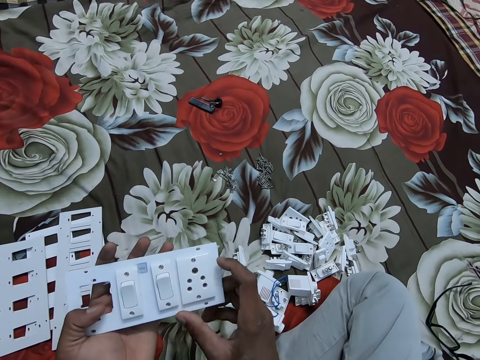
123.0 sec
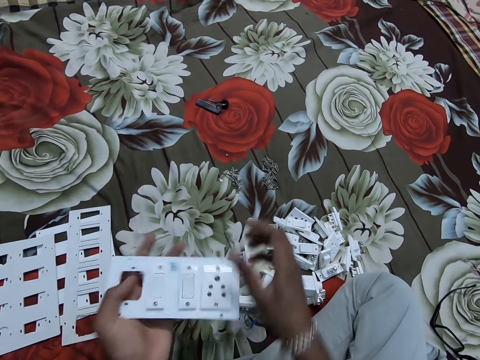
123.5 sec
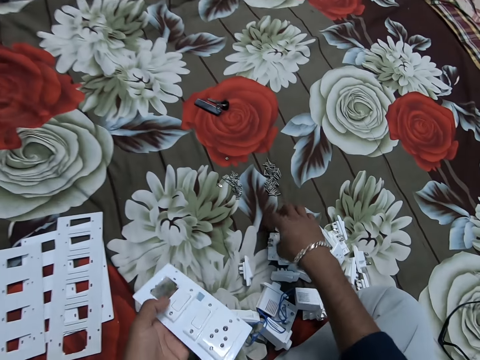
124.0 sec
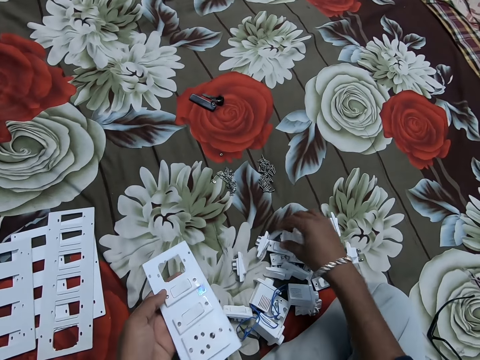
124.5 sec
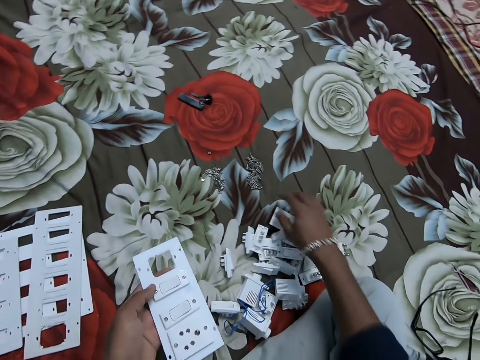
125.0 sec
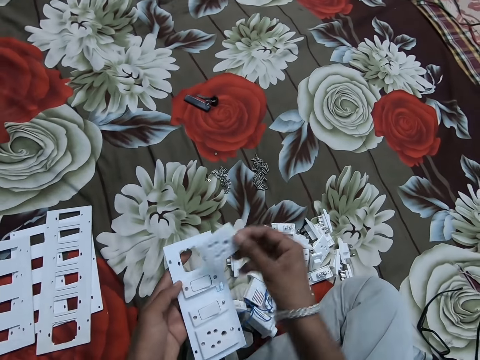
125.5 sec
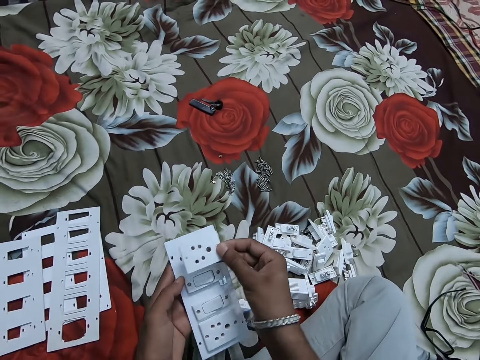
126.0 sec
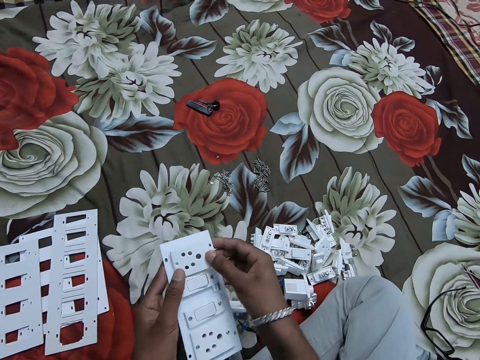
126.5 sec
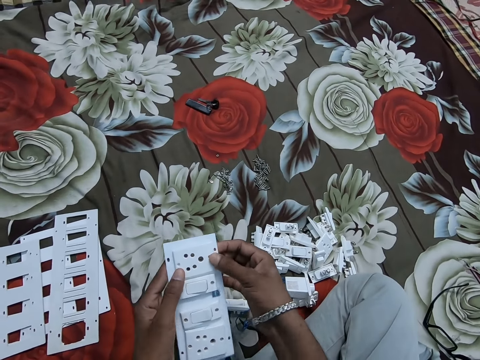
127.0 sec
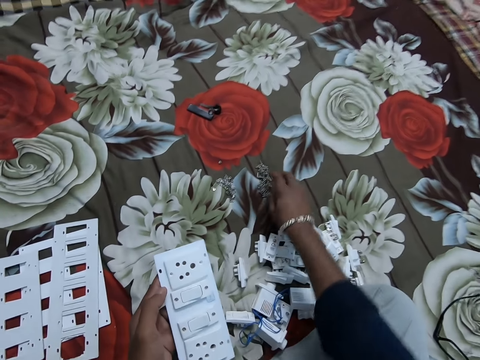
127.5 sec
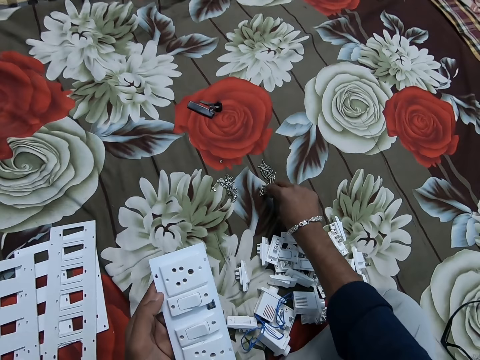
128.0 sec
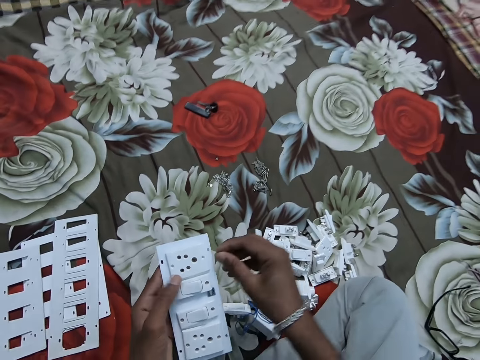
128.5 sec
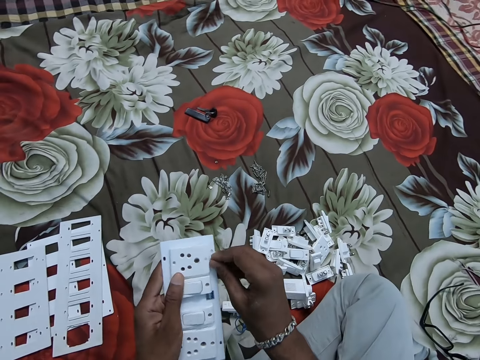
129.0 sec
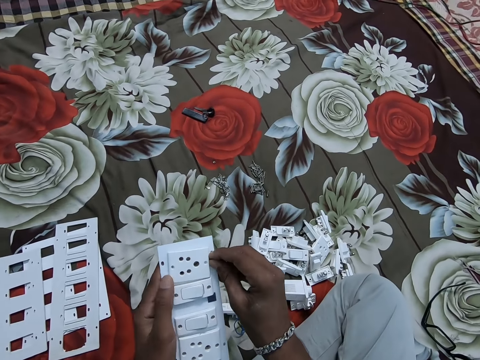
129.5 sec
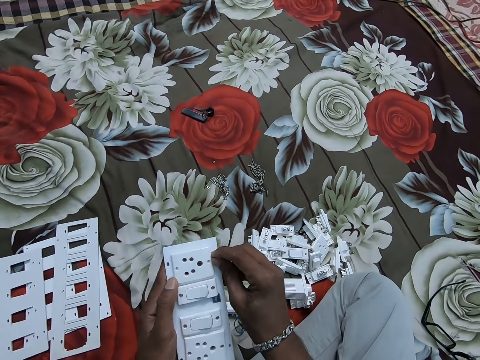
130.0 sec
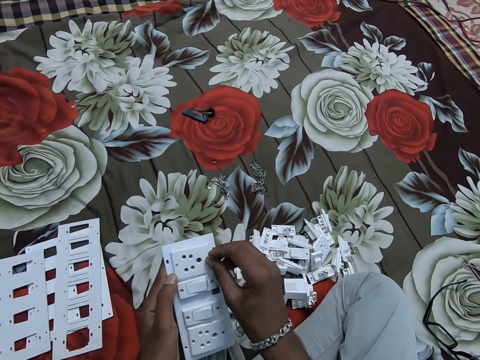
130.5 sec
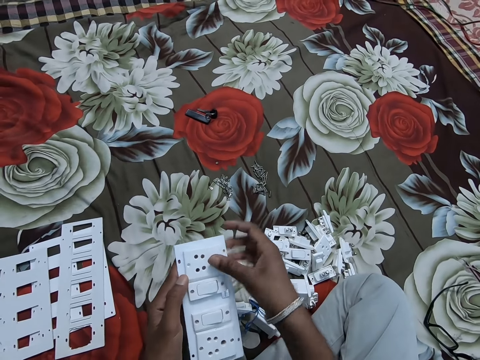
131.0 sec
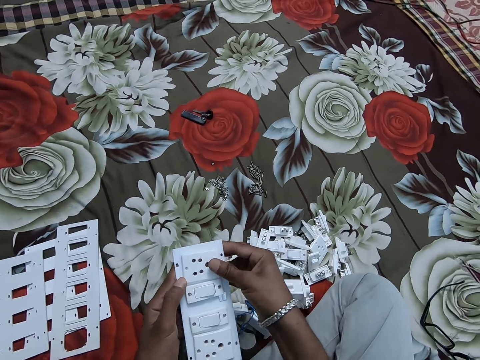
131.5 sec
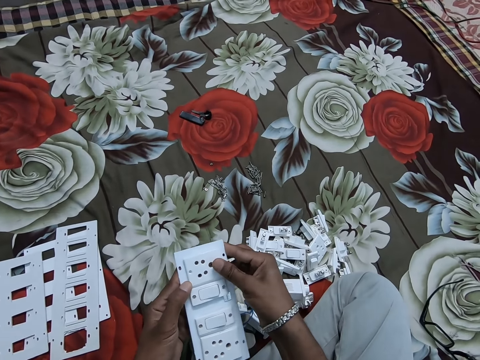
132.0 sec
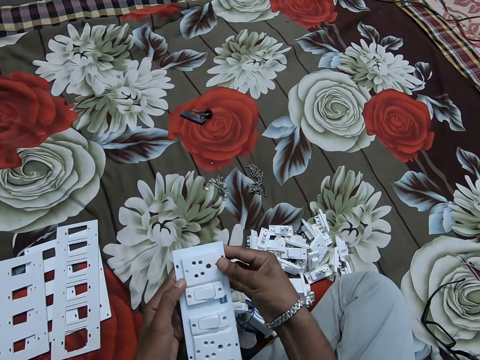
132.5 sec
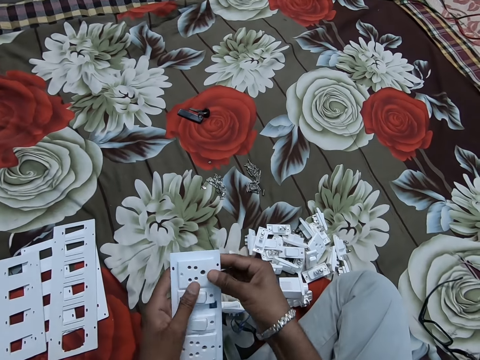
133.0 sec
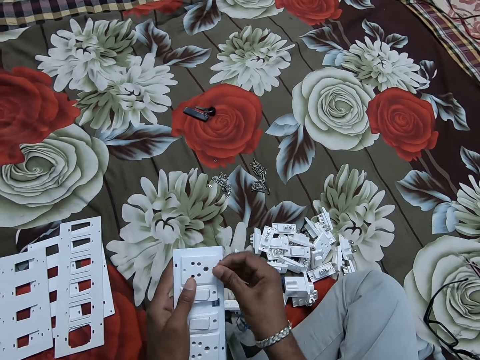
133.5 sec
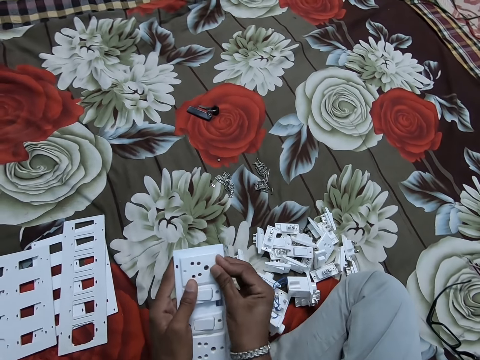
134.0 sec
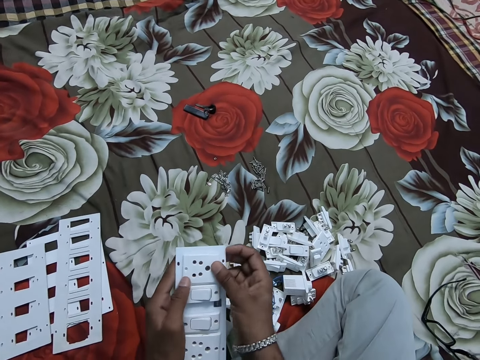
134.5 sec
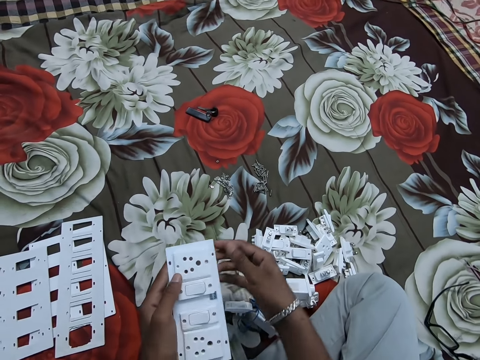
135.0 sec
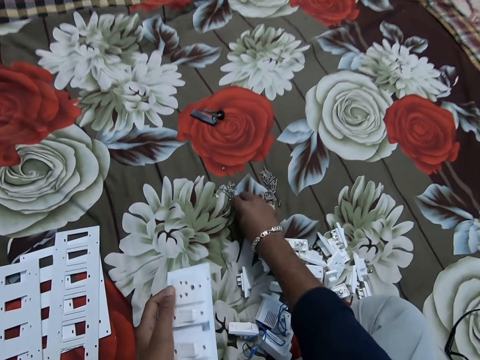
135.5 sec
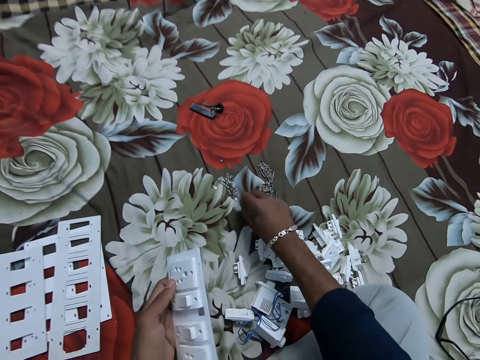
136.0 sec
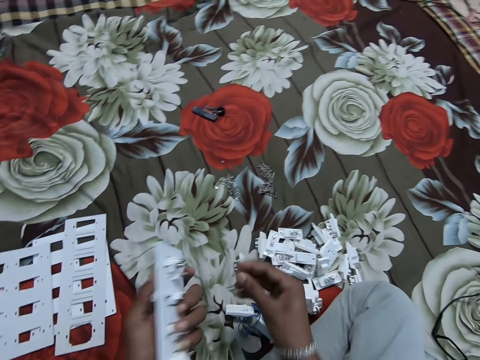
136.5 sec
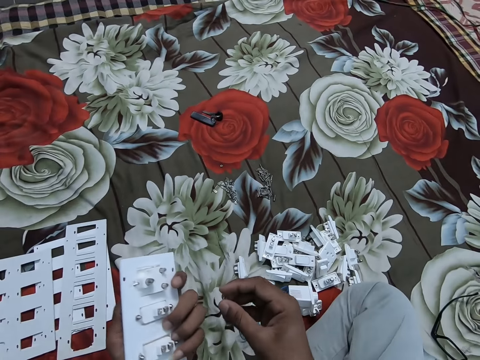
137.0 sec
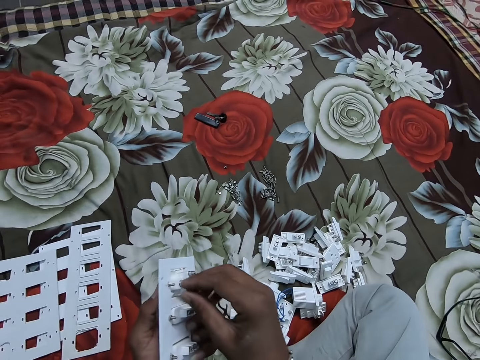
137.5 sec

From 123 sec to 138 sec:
The camera wearer touches a switch. They take a socket plug from the floor and insert the socket plug in a cover plate. They pick up a bolt from the floor and insert the bolt in the socket plug. They pick up a nut from the floor.

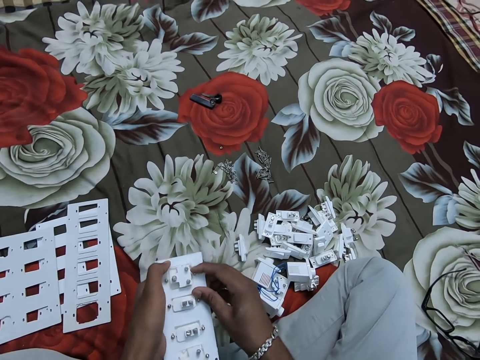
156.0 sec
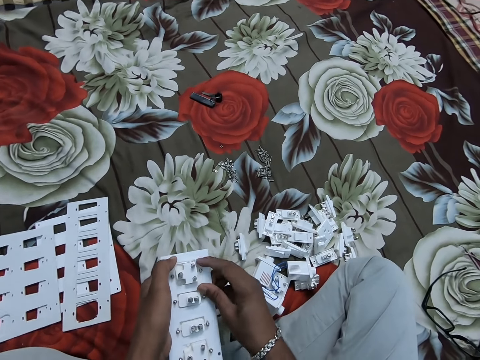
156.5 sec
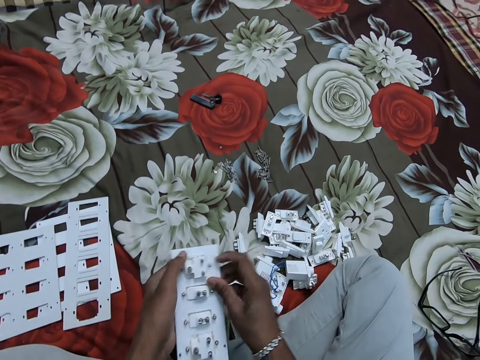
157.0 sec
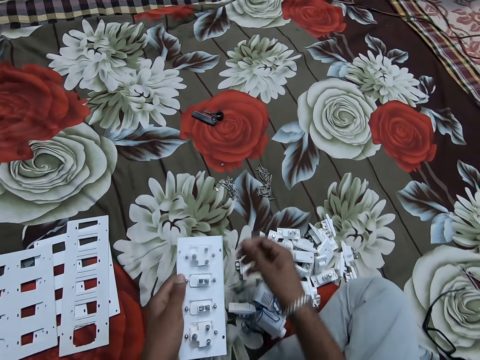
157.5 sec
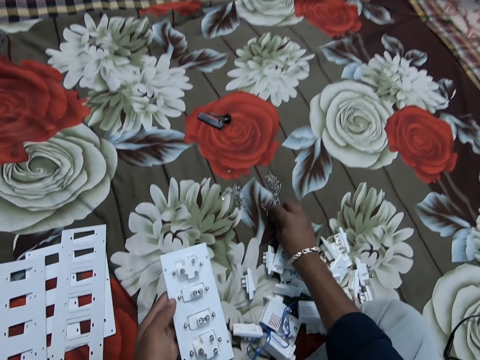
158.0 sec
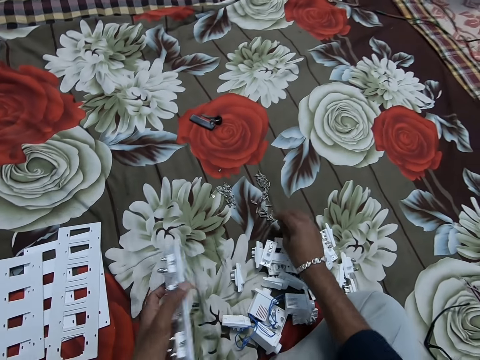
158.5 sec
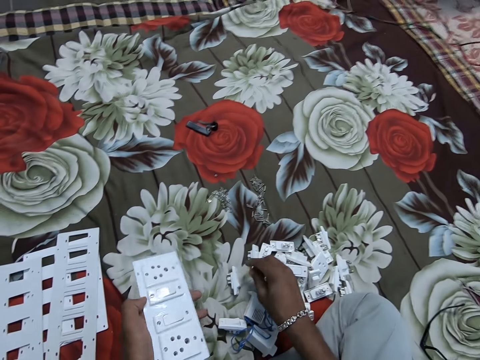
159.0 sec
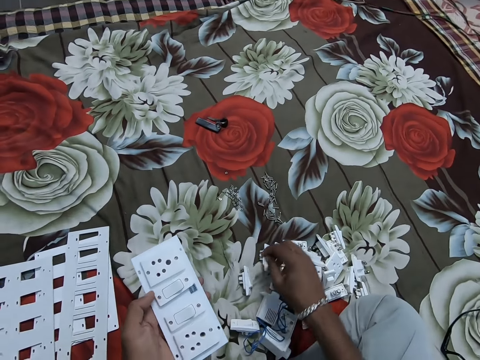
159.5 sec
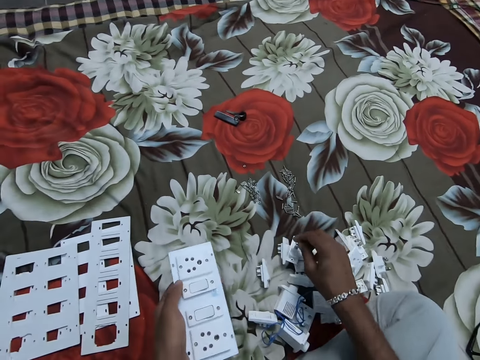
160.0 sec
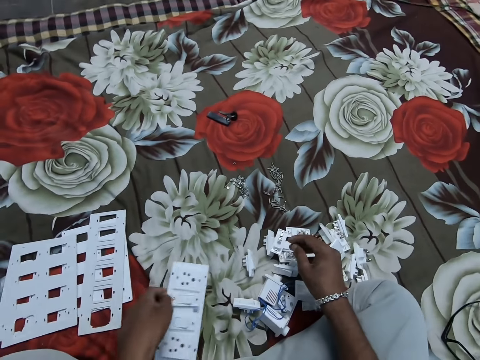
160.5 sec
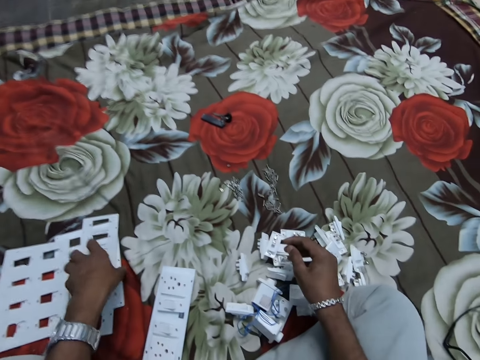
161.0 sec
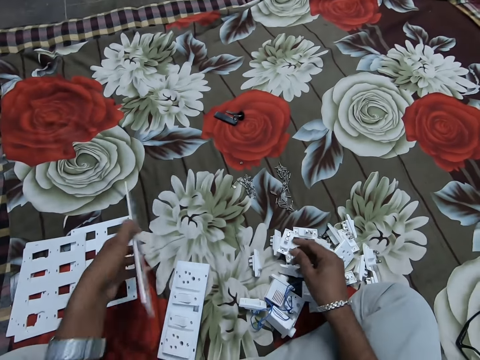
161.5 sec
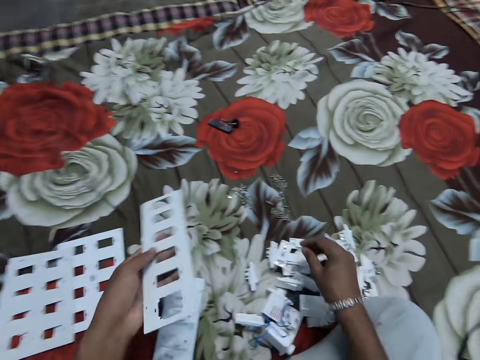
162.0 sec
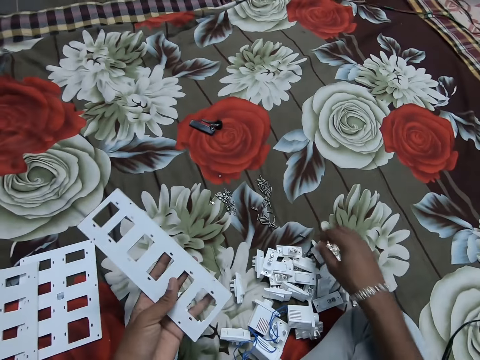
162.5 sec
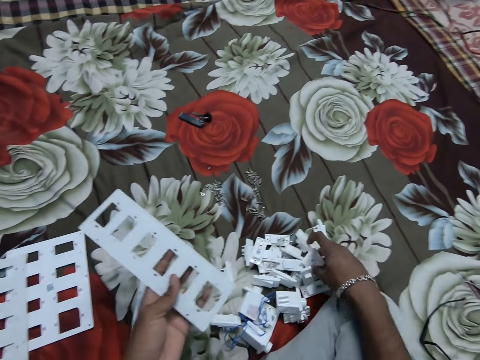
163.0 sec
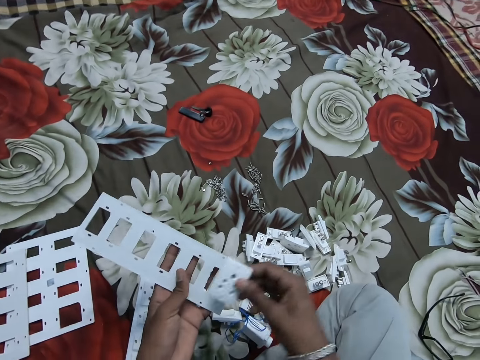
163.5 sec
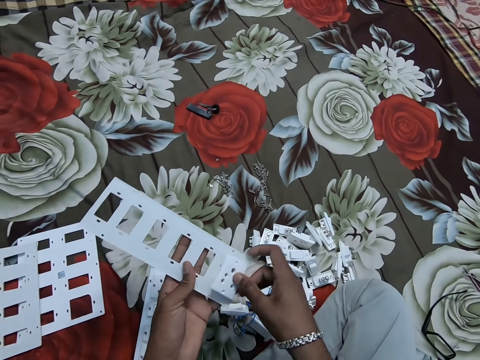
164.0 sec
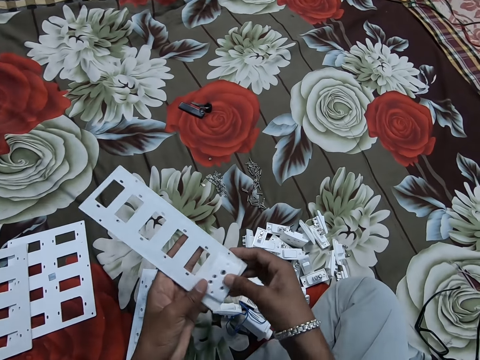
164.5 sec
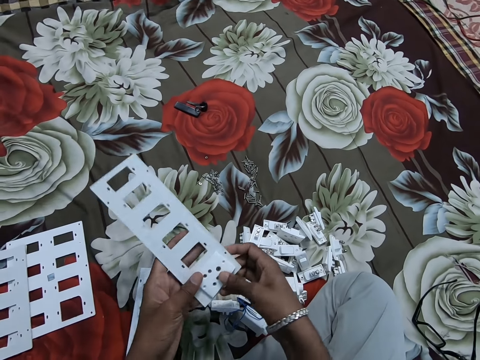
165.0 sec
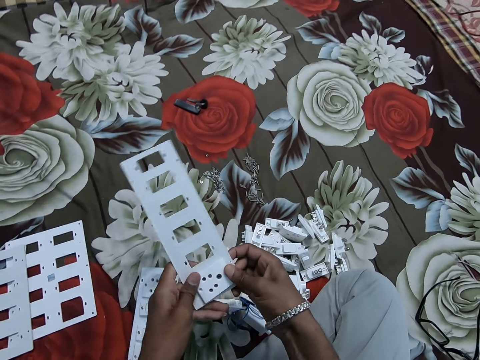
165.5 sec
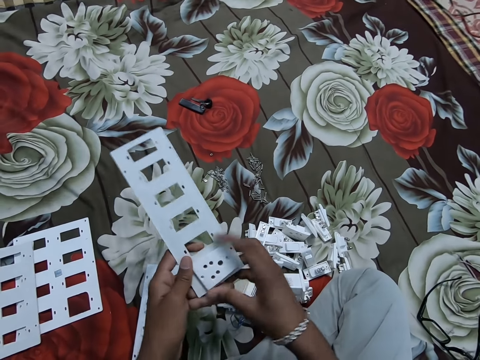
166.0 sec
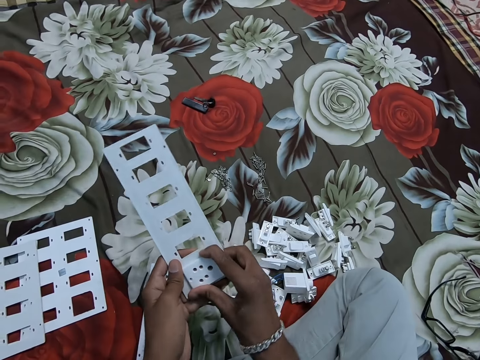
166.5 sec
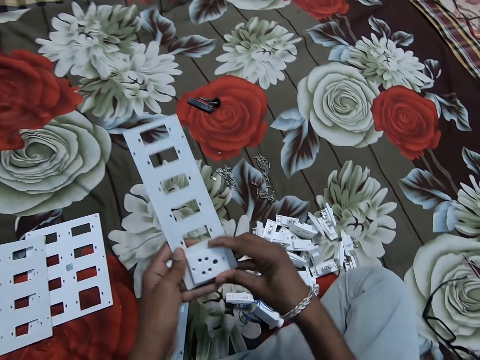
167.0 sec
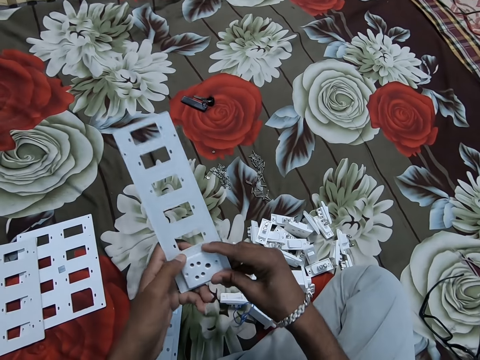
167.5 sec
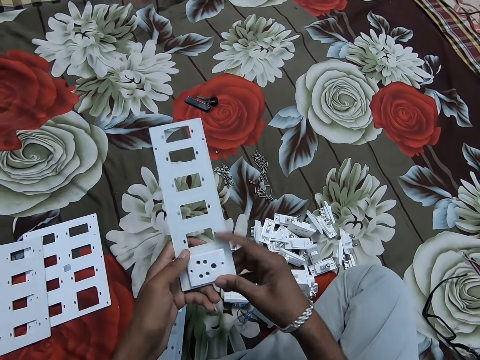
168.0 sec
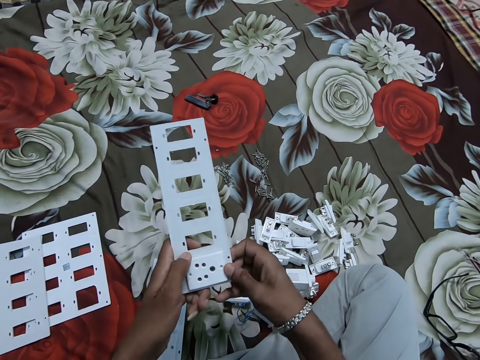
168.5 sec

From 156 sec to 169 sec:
The camera wearer picks up a bolt from the floor. They put a socket on the floor. They pick up a cover plate from the floor. They put the bolt on the floor. They take a socket plug from the floor. They insert the socket plug in the cover plate.
